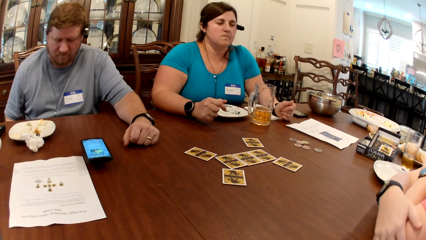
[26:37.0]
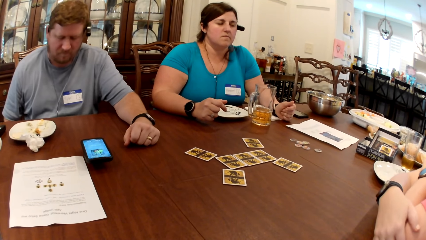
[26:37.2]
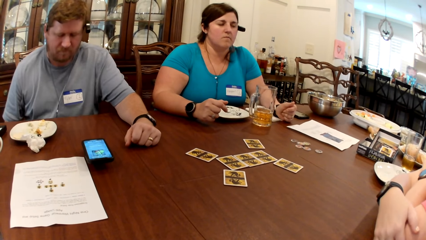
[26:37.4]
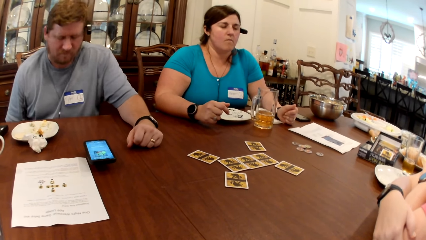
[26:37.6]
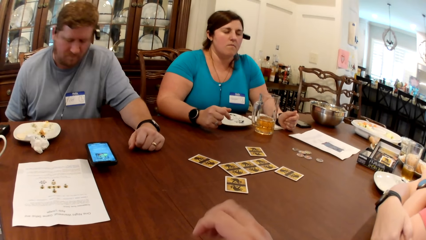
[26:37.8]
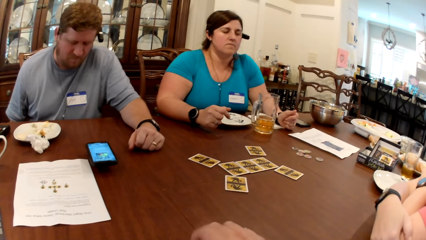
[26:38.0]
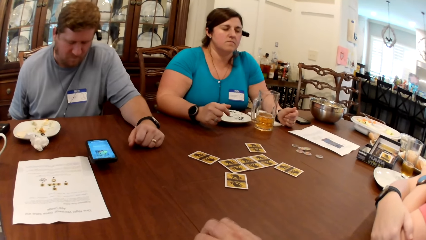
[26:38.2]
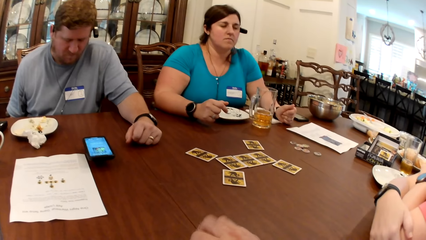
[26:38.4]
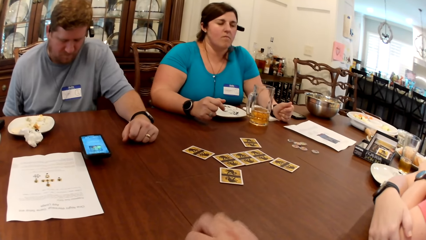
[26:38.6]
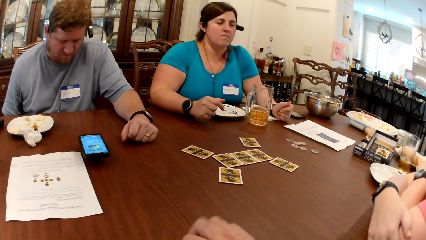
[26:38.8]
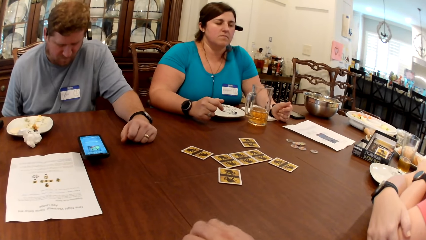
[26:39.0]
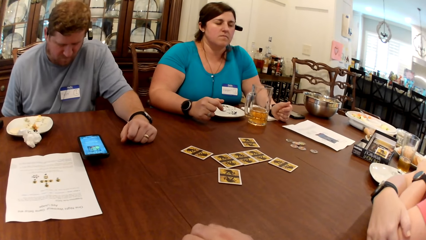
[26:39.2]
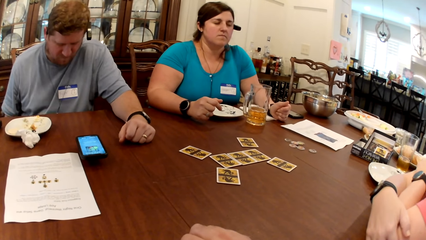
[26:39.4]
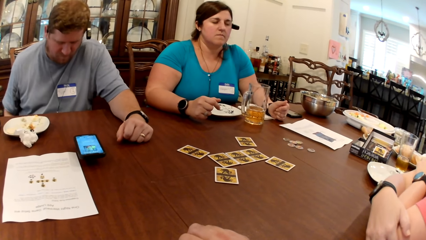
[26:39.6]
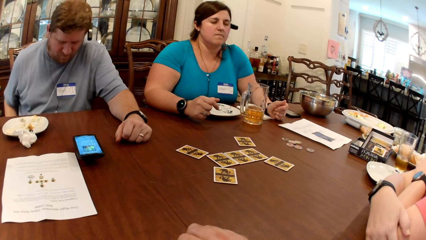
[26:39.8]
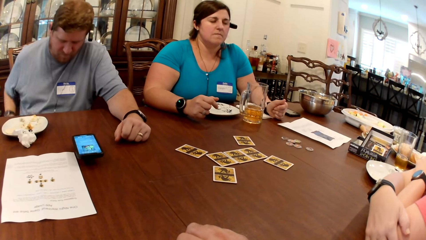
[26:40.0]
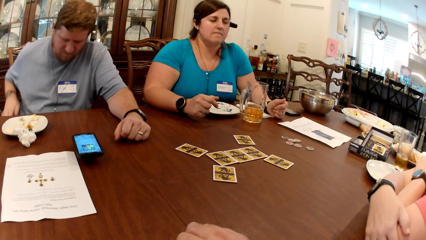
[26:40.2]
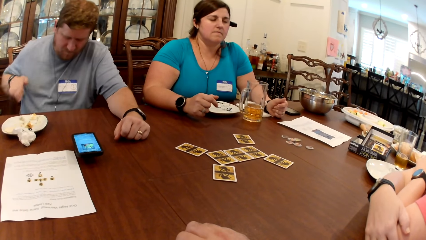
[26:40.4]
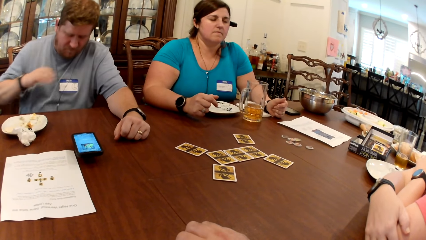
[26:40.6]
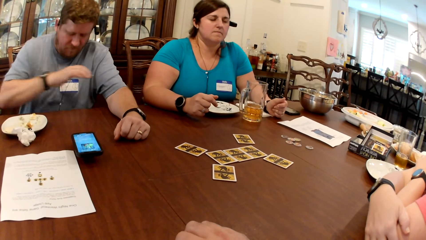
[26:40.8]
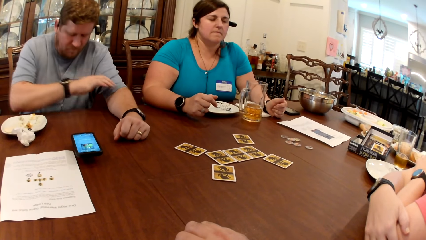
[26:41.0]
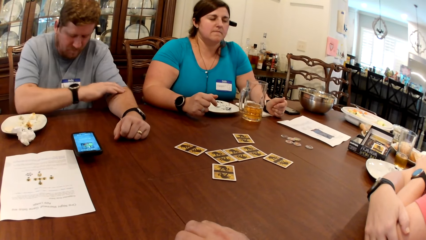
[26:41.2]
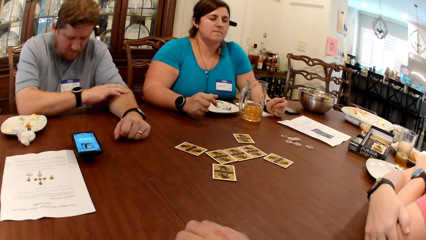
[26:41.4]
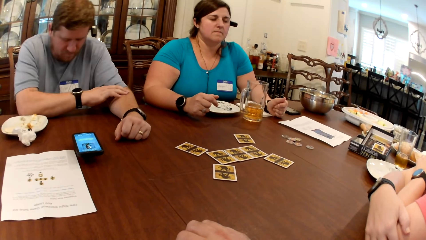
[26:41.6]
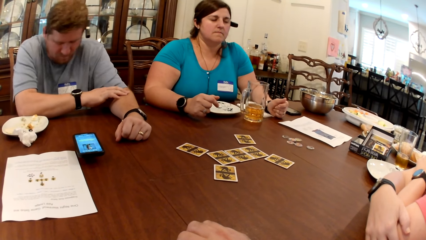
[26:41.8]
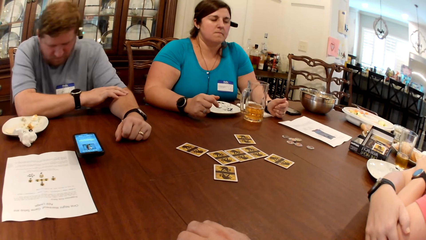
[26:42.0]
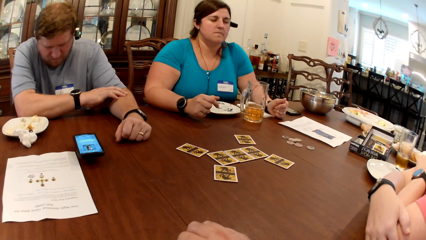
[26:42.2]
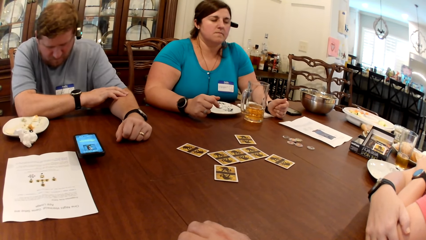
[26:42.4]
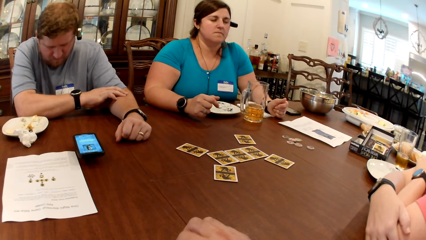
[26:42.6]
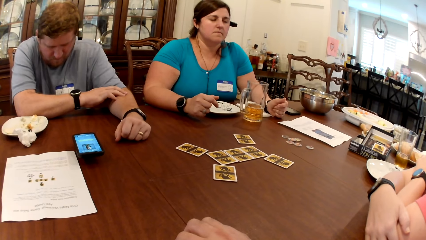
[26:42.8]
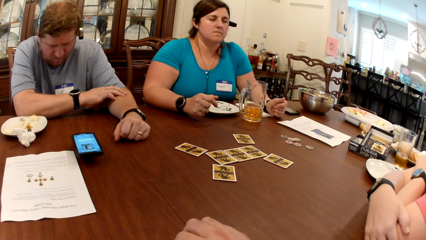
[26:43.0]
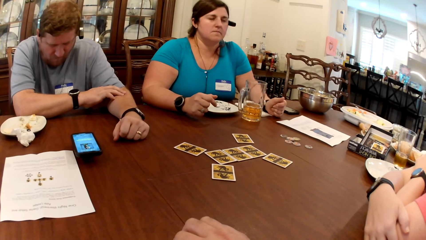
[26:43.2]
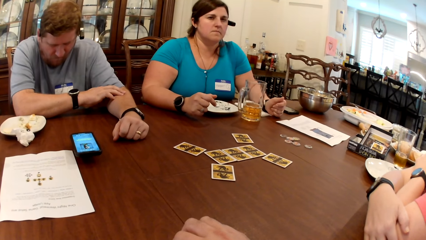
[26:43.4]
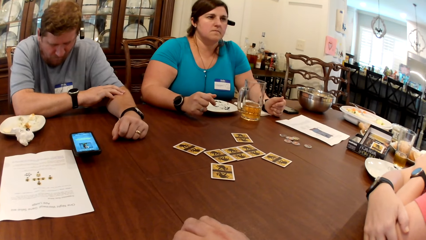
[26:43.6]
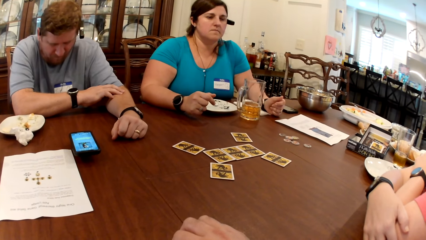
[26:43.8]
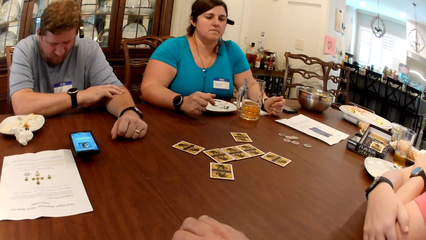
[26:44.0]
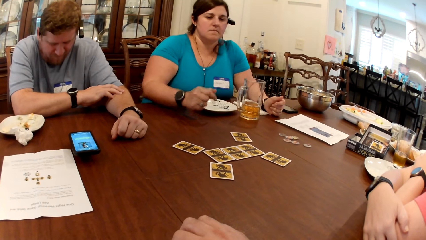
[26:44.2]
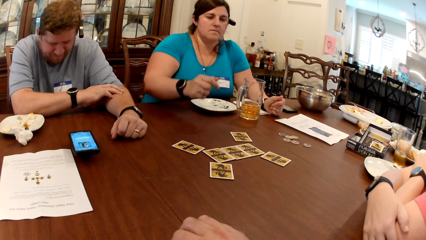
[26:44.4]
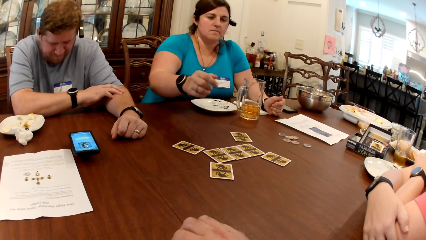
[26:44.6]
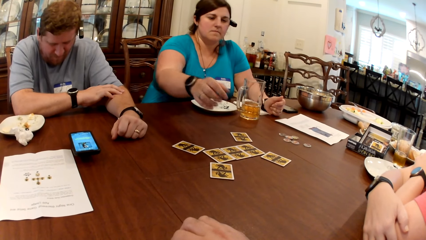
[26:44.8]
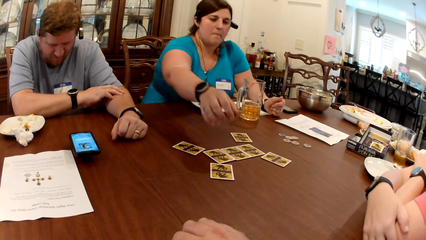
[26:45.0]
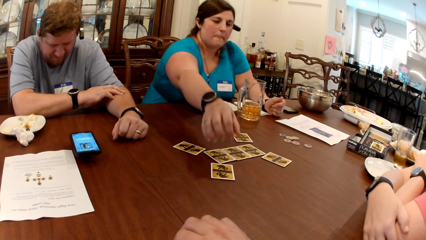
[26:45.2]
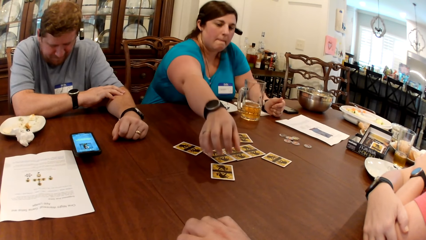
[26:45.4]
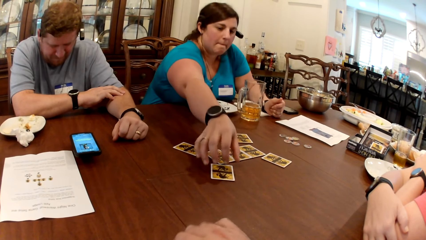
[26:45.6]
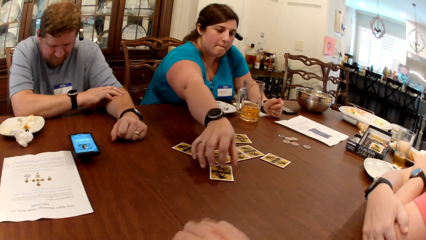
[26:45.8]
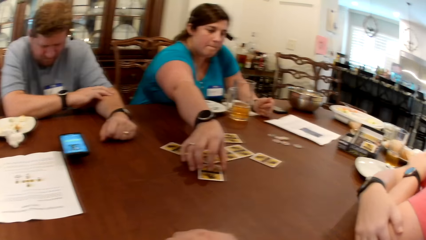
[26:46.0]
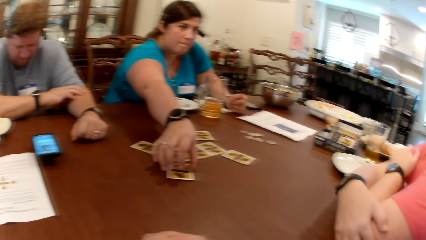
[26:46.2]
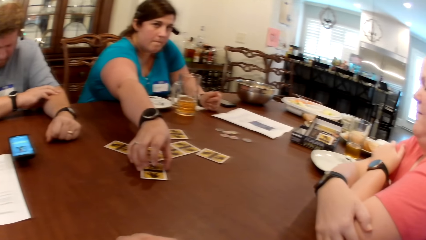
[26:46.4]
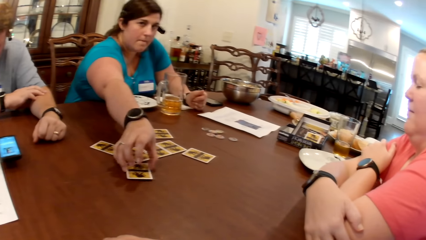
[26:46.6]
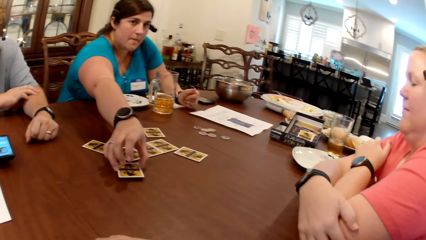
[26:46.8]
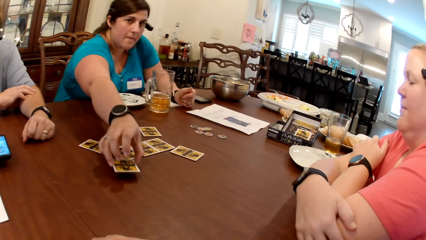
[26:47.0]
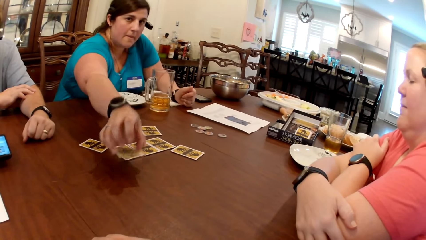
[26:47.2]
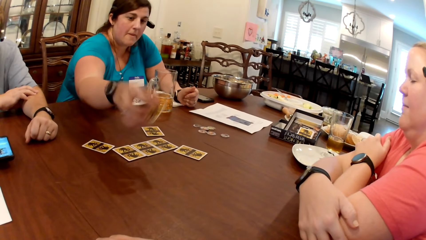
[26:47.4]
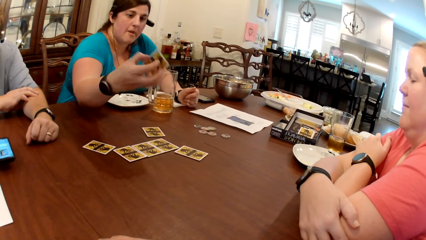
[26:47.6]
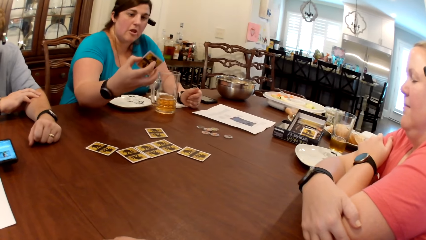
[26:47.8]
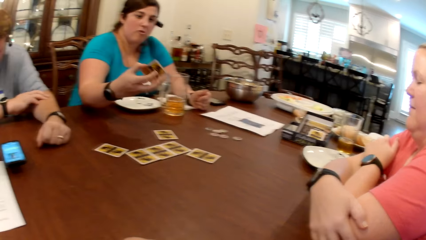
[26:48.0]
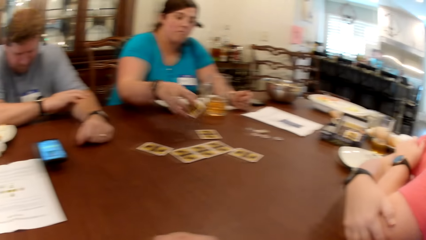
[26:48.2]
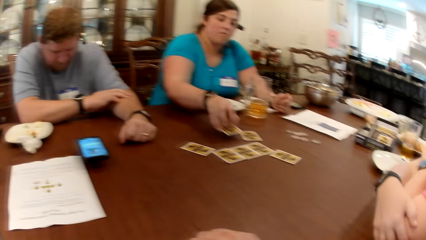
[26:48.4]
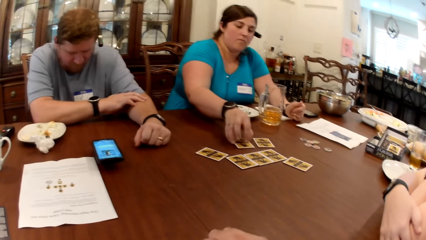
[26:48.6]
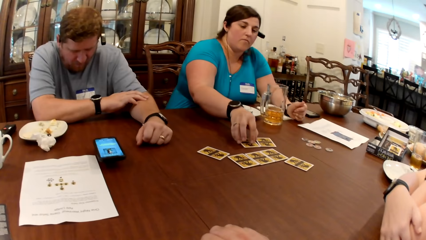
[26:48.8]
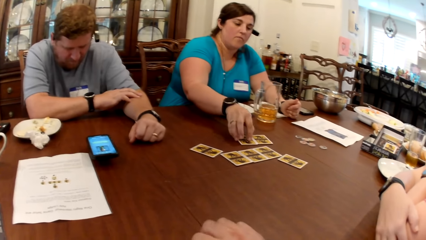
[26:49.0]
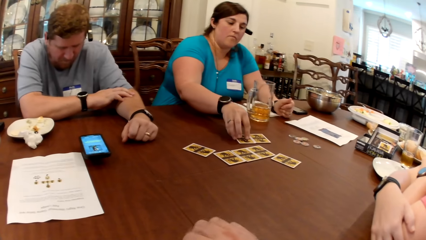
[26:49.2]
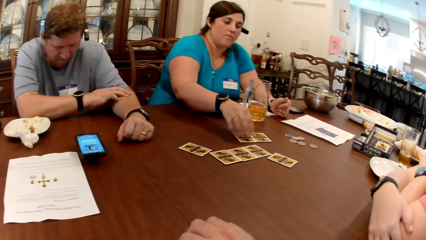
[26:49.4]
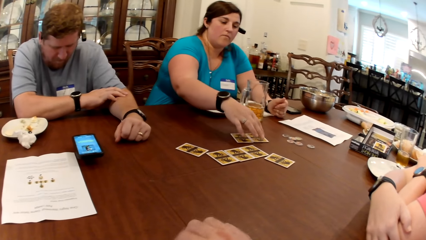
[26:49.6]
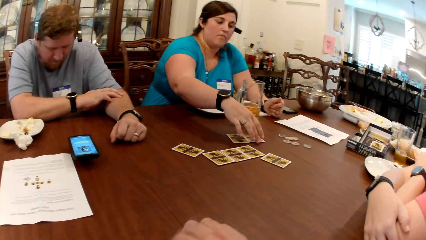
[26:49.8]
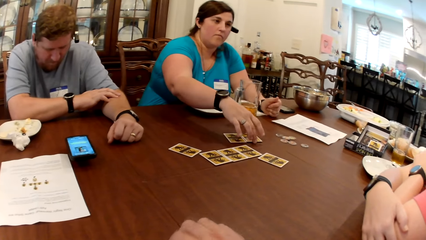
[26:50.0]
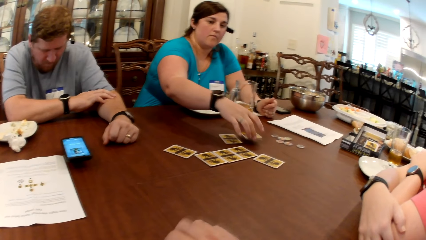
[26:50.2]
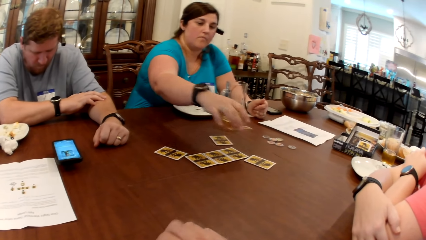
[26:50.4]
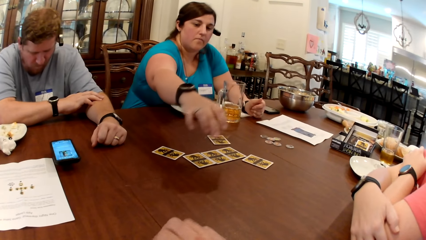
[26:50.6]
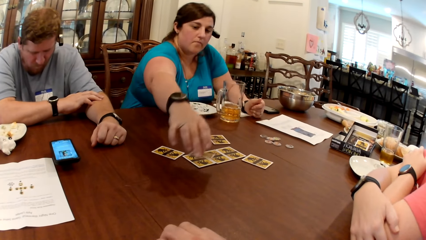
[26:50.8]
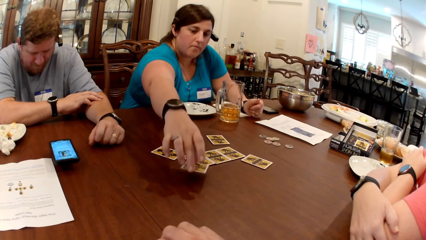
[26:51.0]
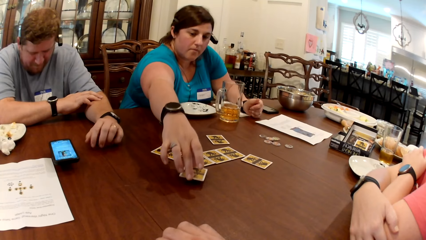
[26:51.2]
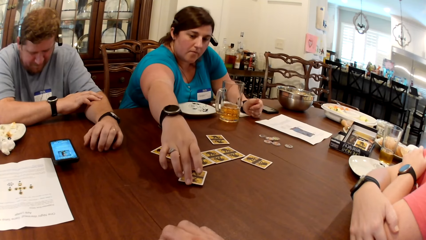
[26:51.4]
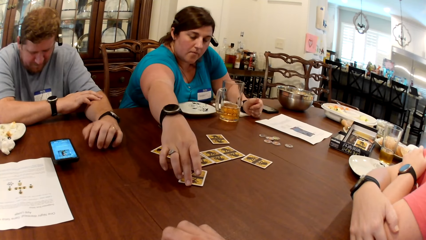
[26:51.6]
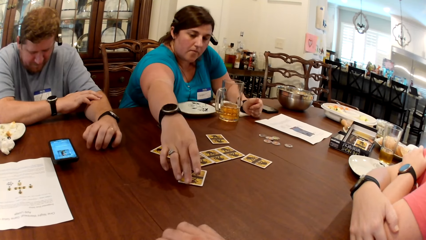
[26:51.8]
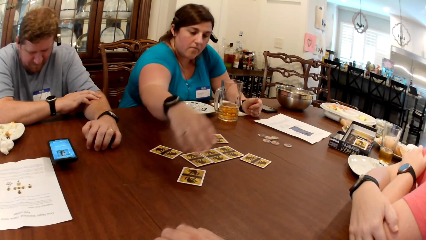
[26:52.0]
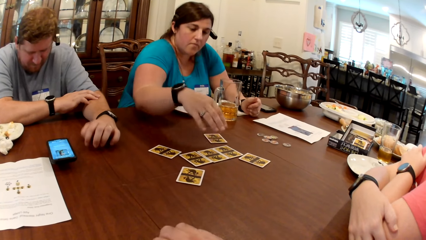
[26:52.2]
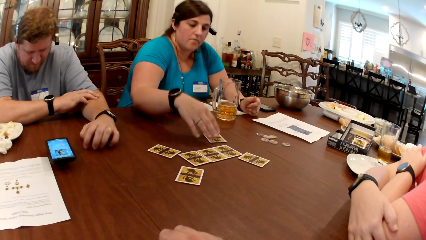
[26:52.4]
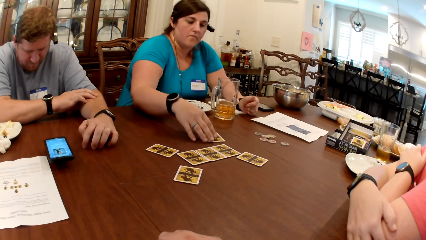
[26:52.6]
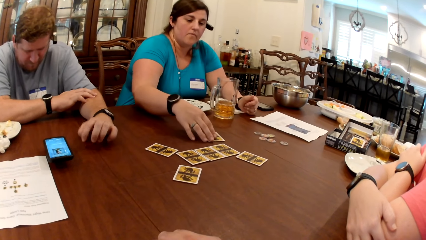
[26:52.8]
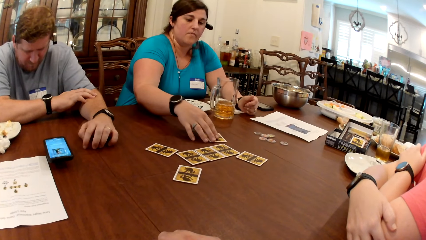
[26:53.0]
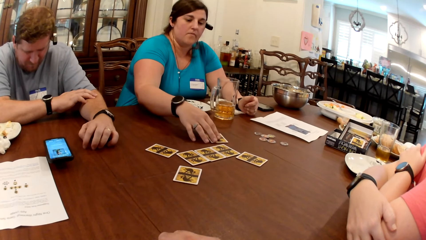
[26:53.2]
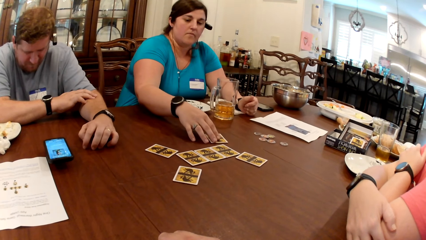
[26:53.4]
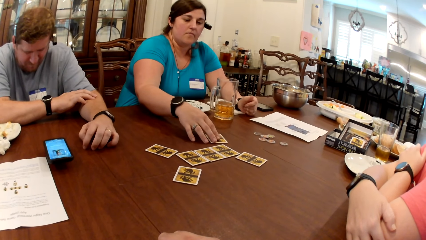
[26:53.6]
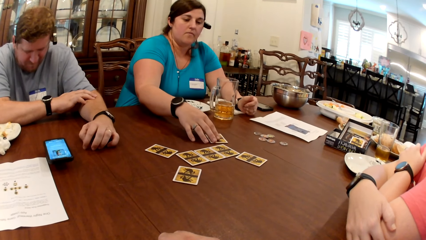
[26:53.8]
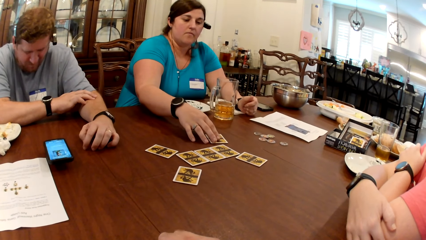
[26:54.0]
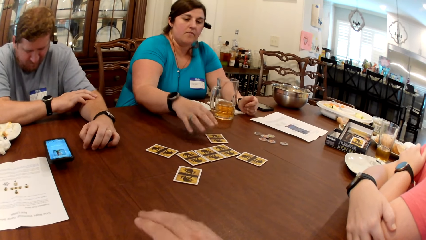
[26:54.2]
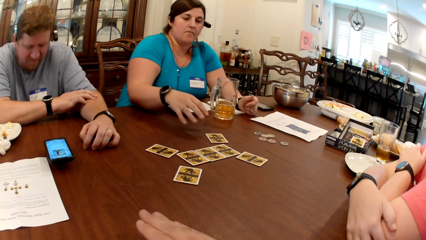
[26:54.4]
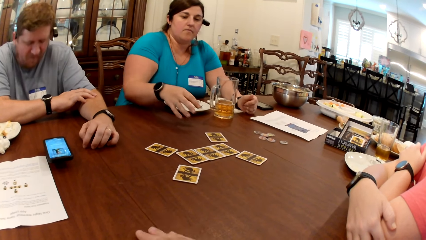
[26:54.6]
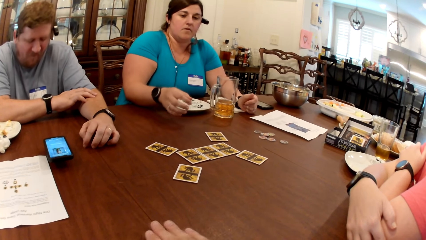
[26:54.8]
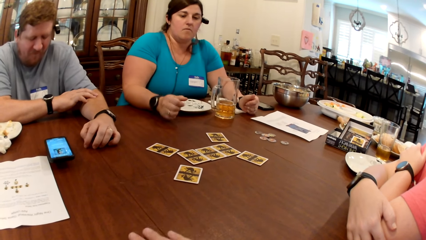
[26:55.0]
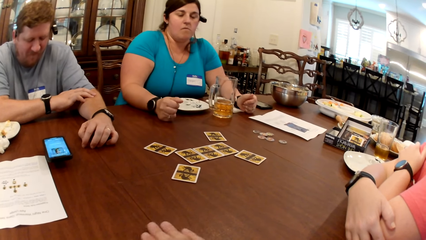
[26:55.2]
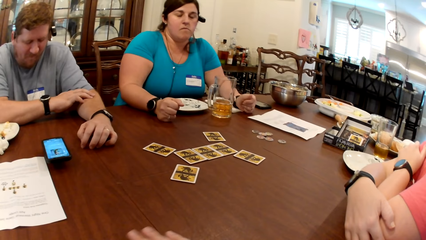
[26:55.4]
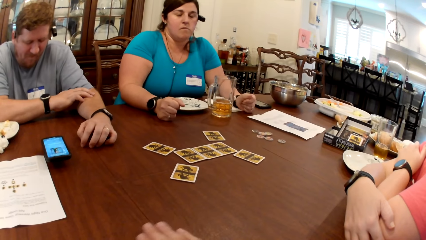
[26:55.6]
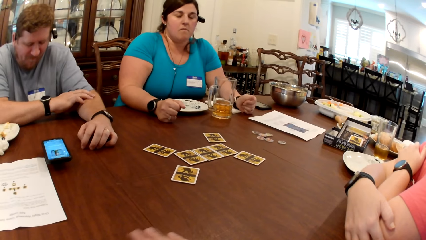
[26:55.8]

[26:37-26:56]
The camera wearer taps on the table with his right hand. A man places his right hand on the table. A woman moves two cards with her right hand. The camera wearer taps on the table with his right hand. The woman picks up a card, checks the card, puts the card on the table, drags the card on the table, picks up a card and puts the card on the table. The man taps on the table with his left fingers. The woman picks up a card, drags the card on the table and pulls her hand off the card. The camera wearer moves his right hand on the table.
